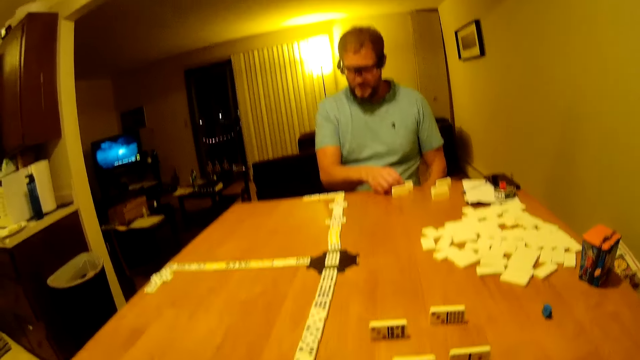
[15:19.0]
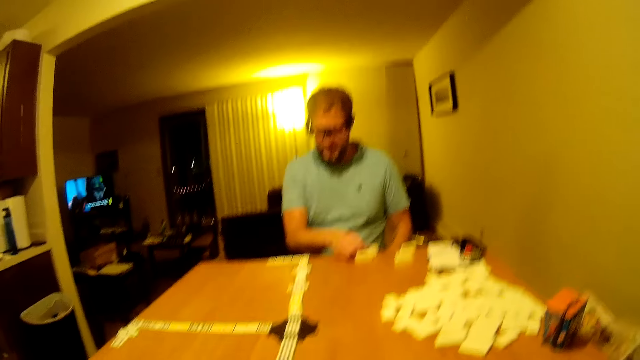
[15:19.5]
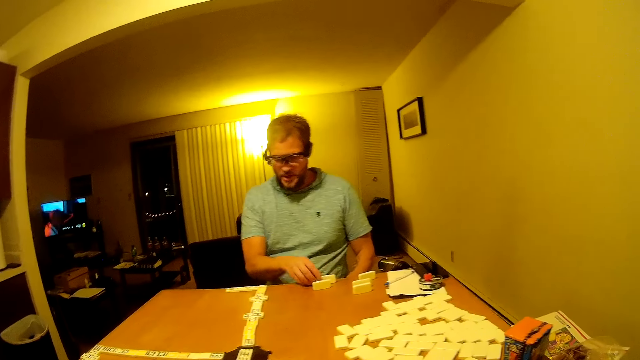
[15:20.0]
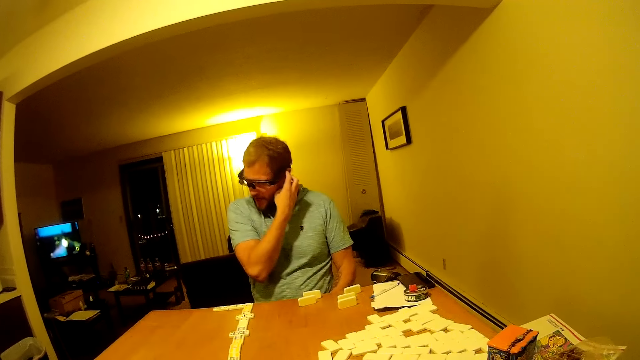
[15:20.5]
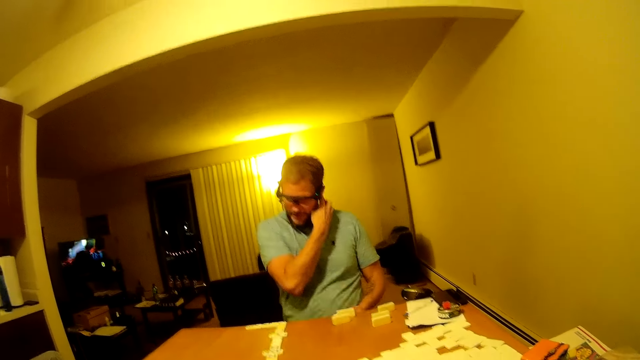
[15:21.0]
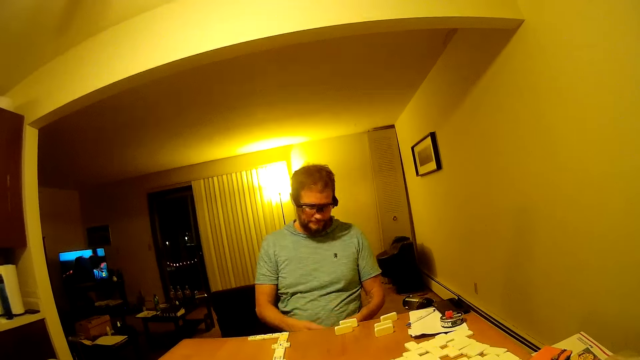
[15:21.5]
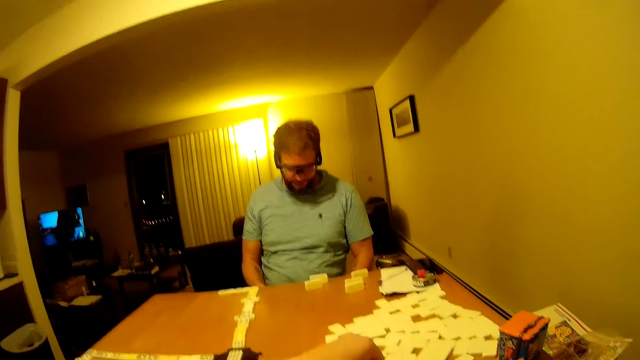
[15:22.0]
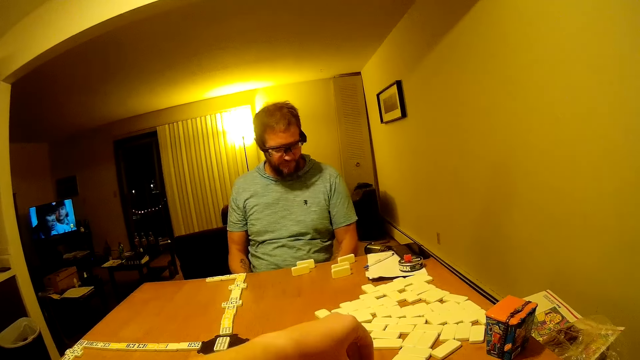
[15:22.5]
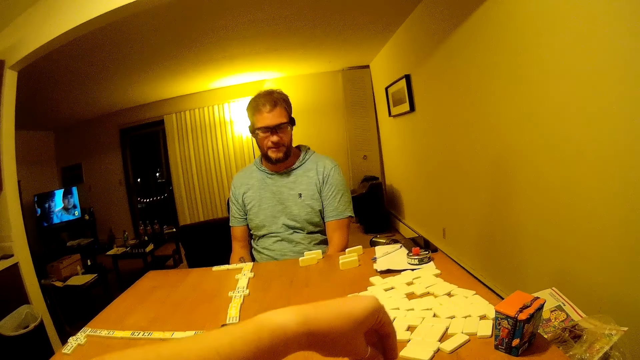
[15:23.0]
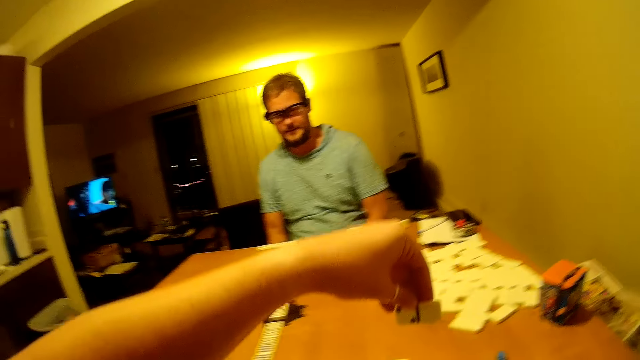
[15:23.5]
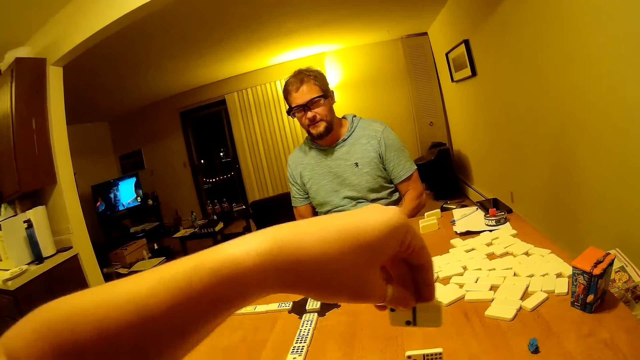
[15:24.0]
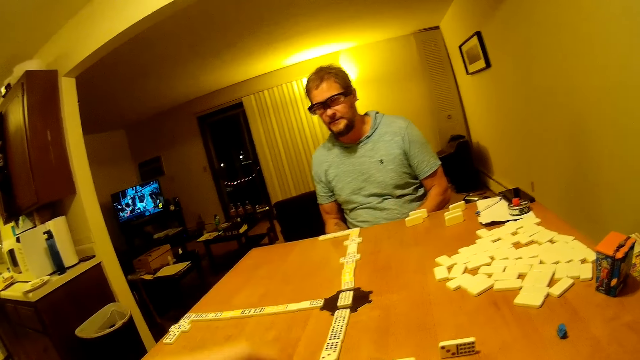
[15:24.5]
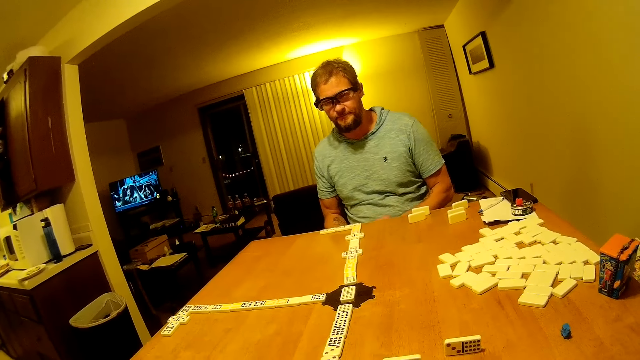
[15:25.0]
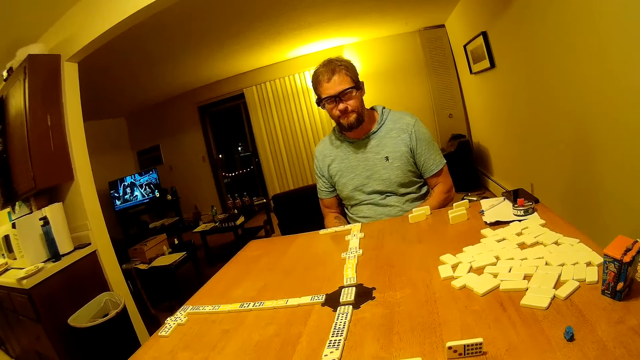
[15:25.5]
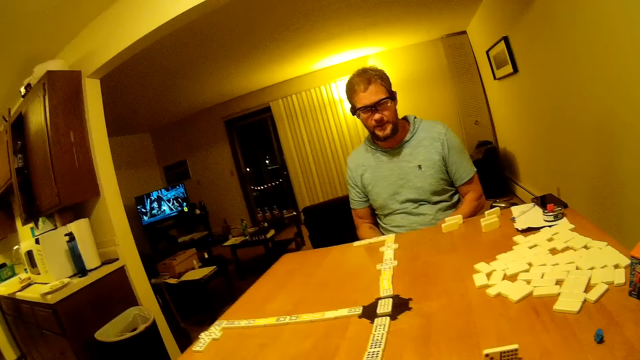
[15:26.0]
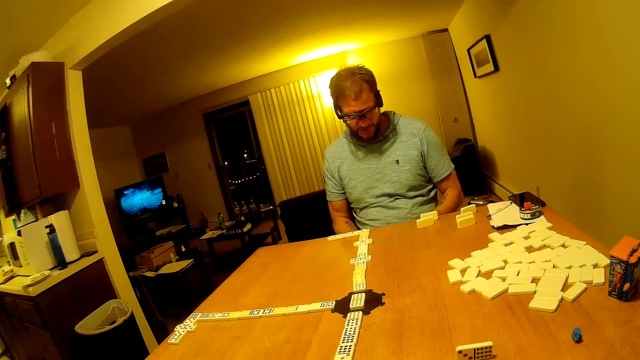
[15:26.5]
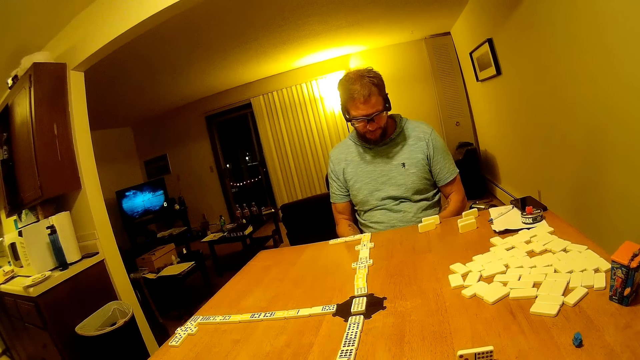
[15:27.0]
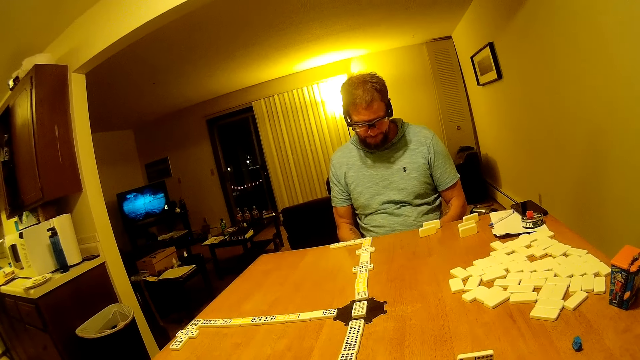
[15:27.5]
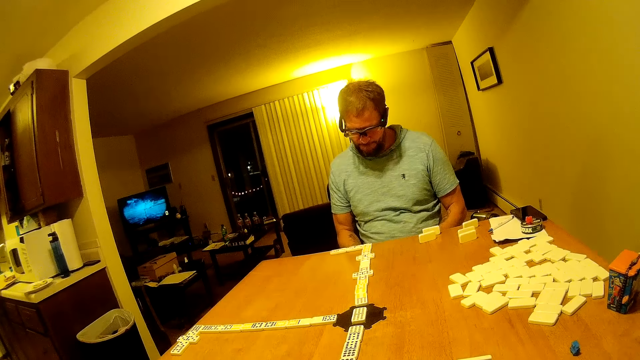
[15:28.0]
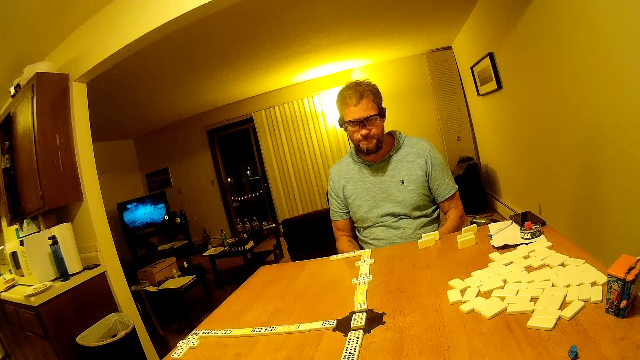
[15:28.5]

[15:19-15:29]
A man scratches his ear with his hand and speaks. The man passes a domino piece to the right hand. The camera wearer picks the domino from the table. They place the domino pieces on the table.

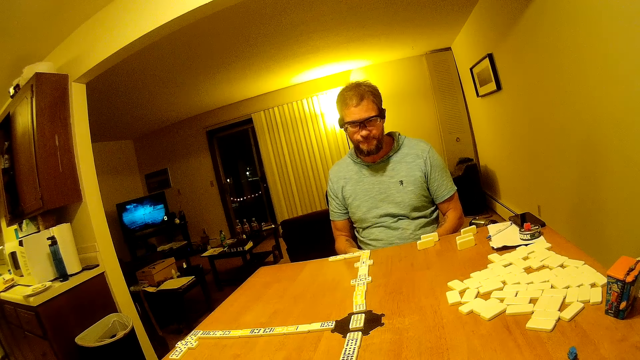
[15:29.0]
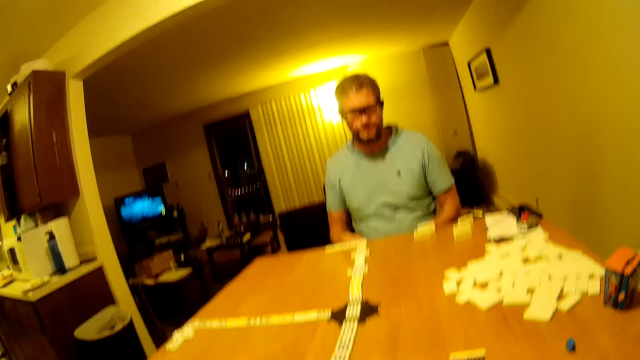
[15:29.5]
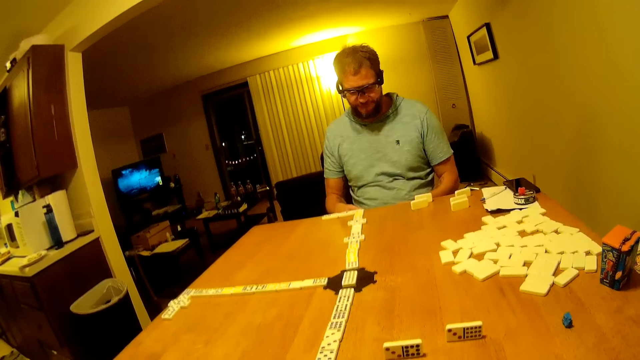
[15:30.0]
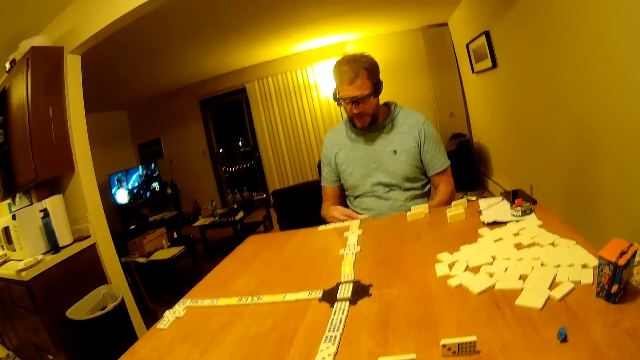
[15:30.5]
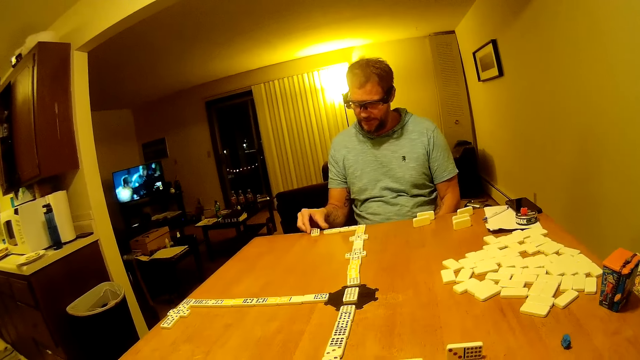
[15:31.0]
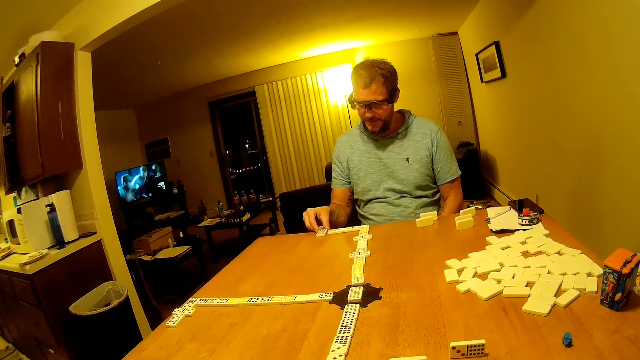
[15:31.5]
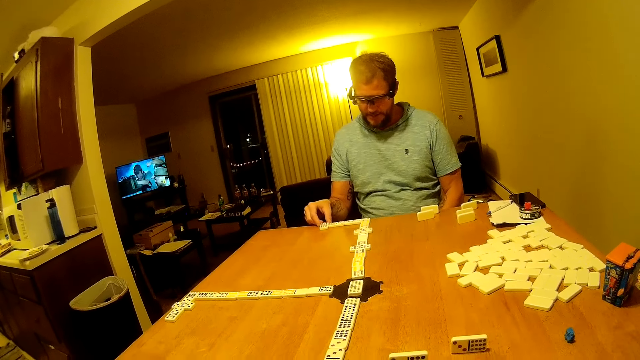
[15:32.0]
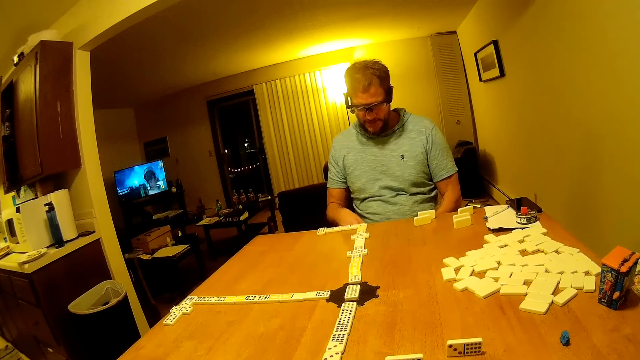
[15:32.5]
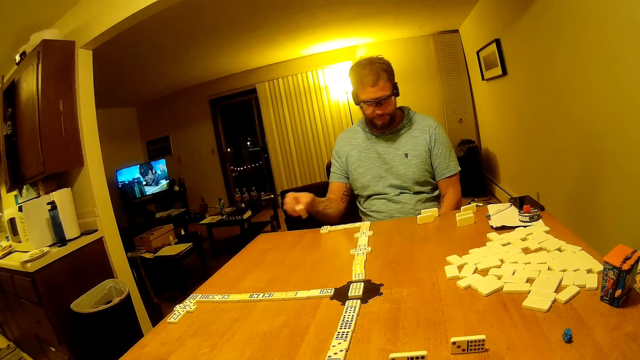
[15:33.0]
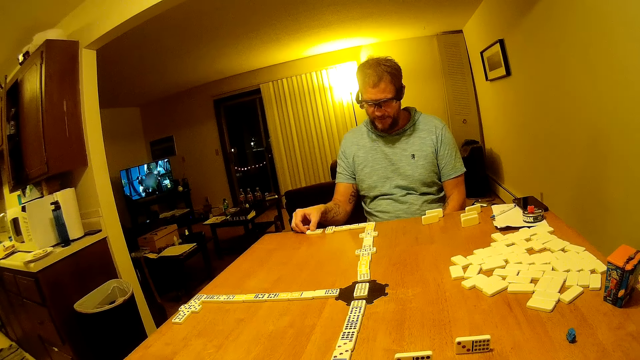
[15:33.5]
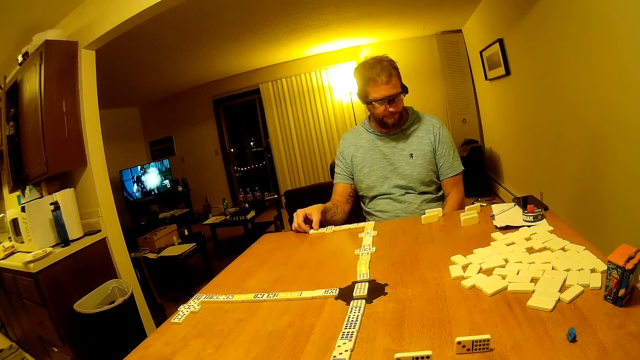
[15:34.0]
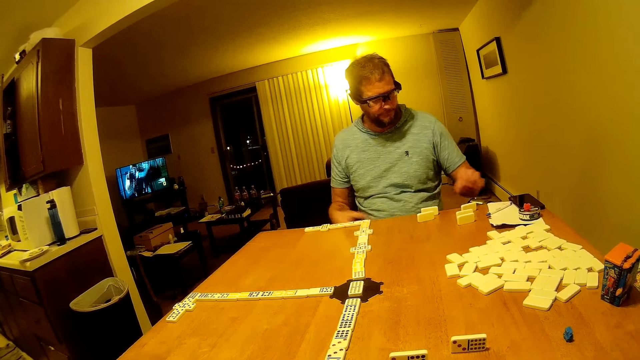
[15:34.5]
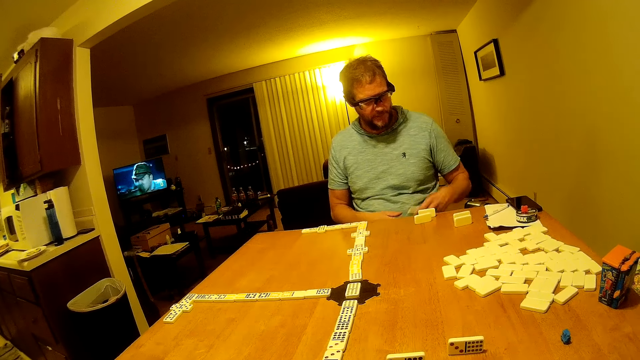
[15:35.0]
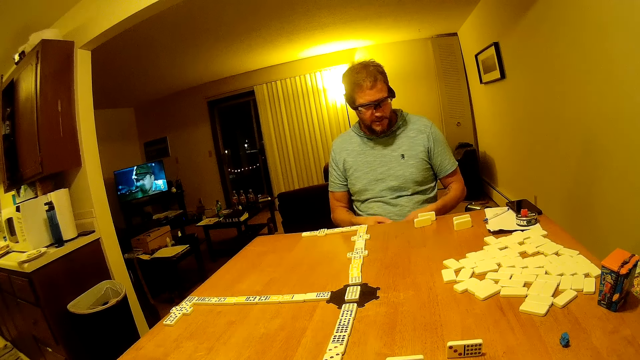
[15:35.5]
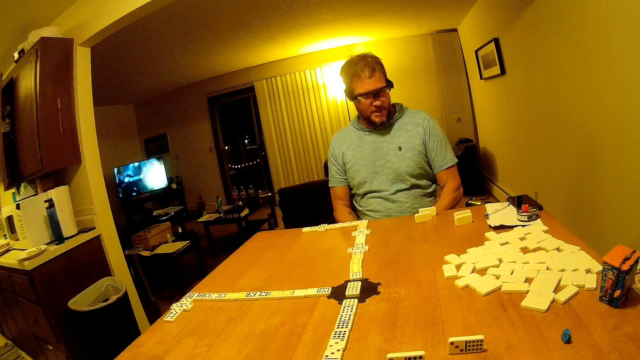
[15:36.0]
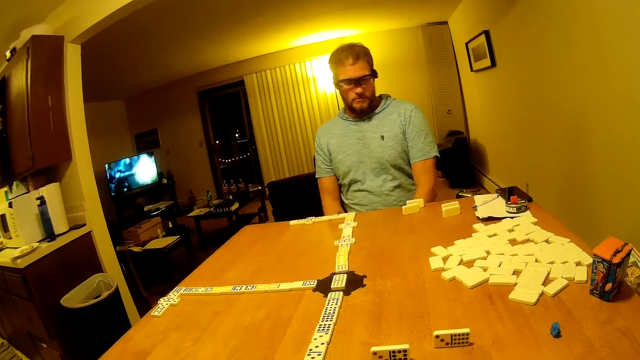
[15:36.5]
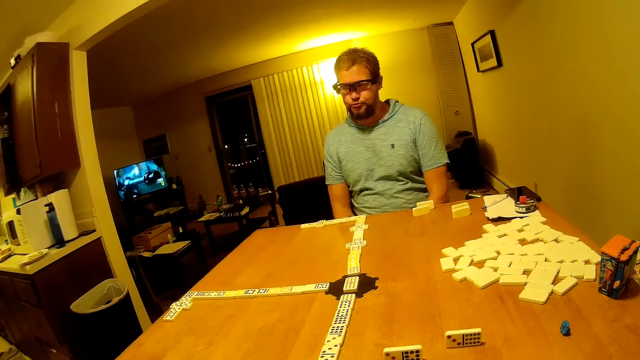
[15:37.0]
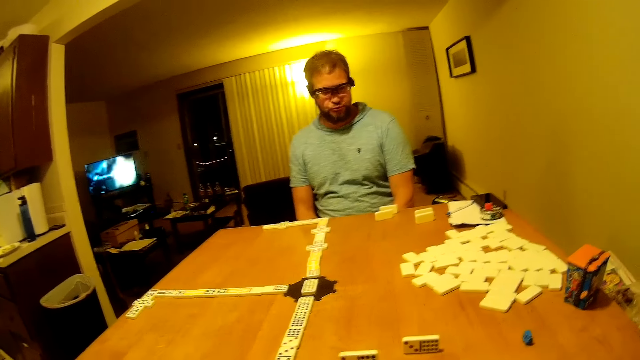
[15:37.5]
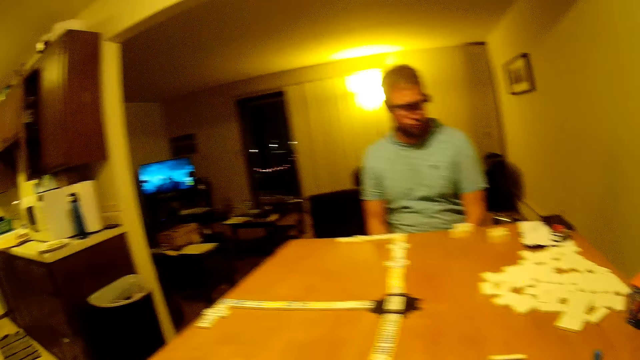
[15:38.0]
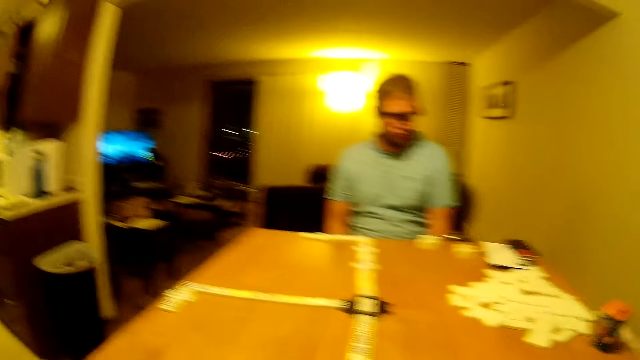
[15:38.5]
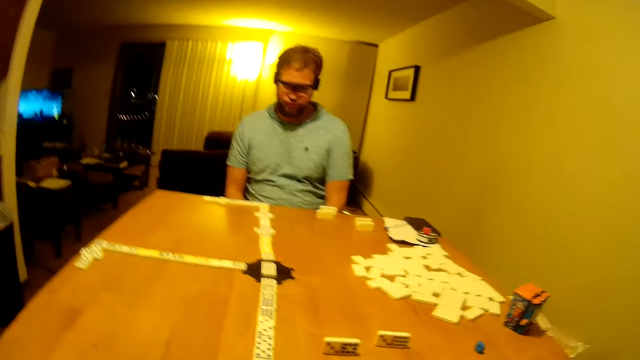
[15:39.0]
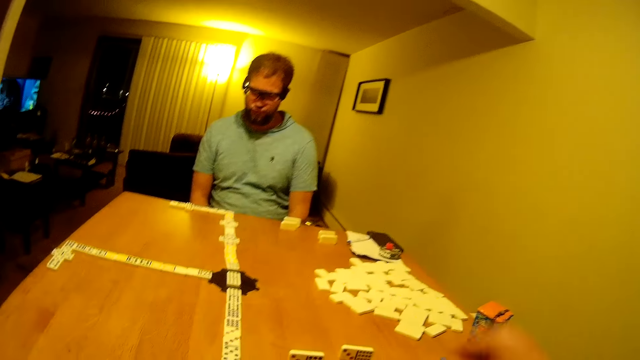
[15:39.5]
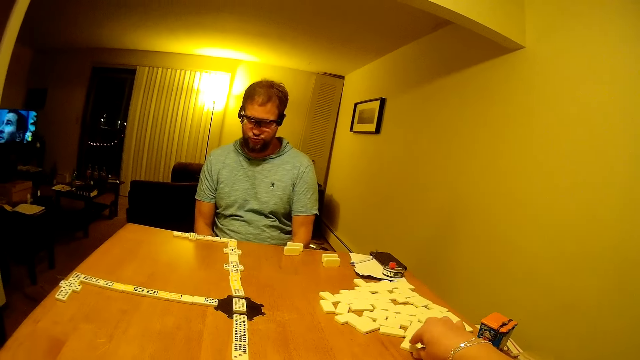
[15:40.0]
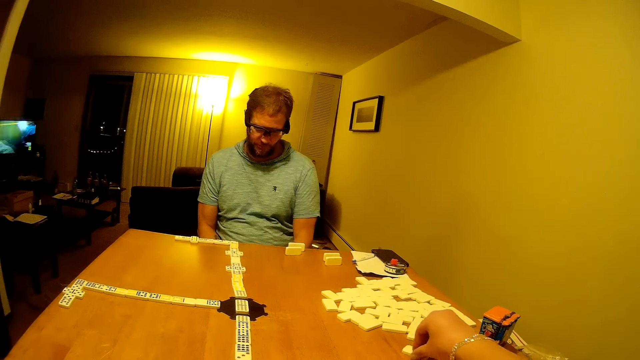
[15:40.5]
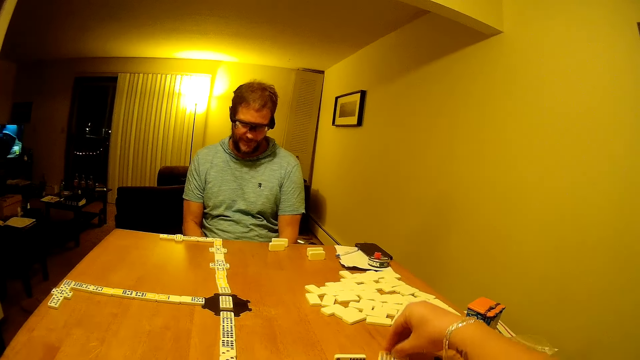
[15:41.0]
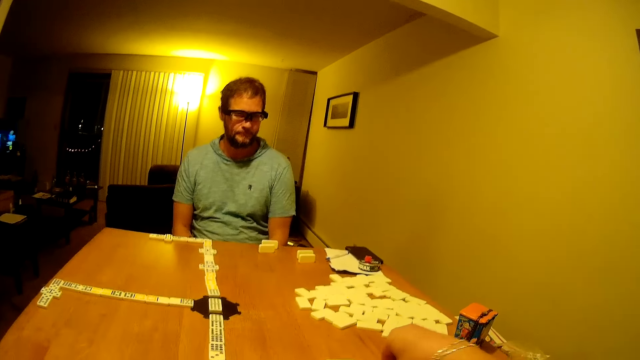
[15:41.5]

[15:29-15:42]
A man places the domino on the line of dominoes. The man passes the domino piece to the right hand and places the domino on the line of dominoes. The man picks the domino from the table and holds the domino piece. The camera wearer picks the domino from the table. They move the domino piece on the table.
